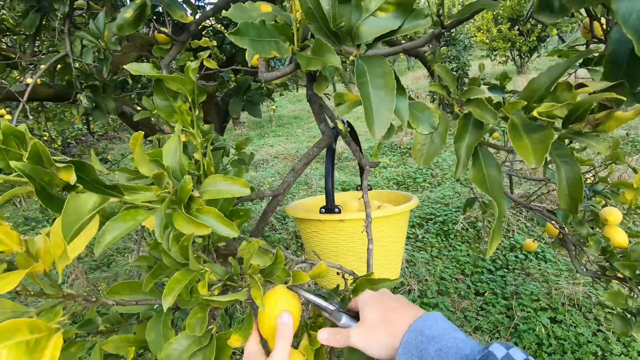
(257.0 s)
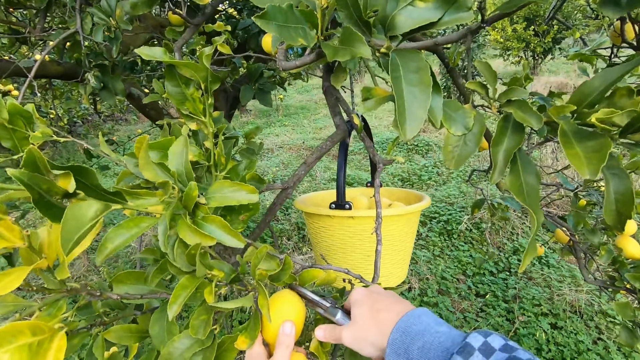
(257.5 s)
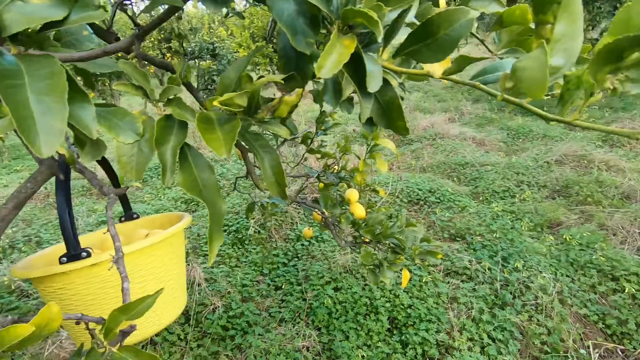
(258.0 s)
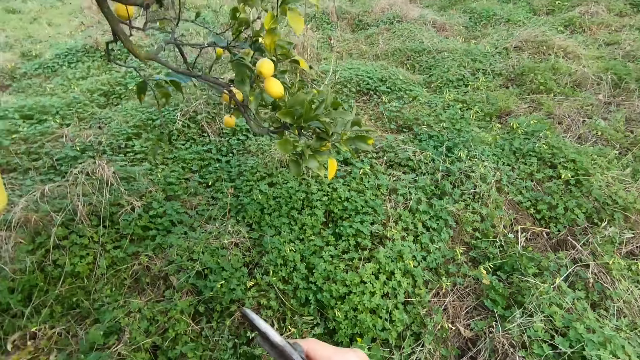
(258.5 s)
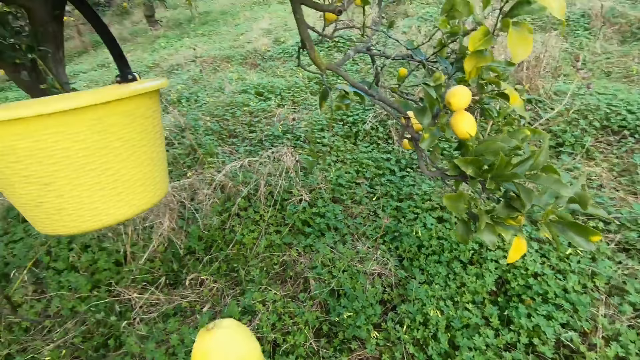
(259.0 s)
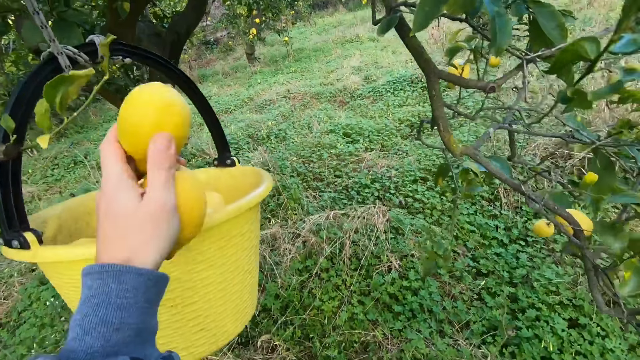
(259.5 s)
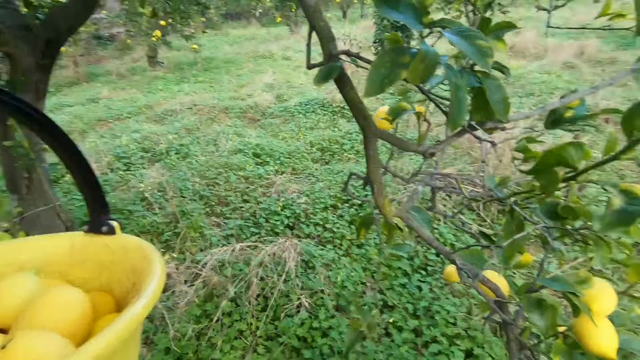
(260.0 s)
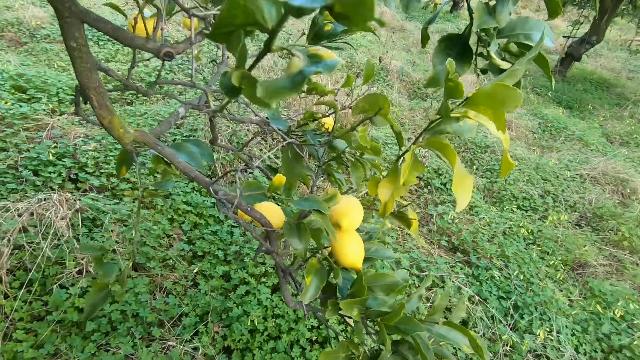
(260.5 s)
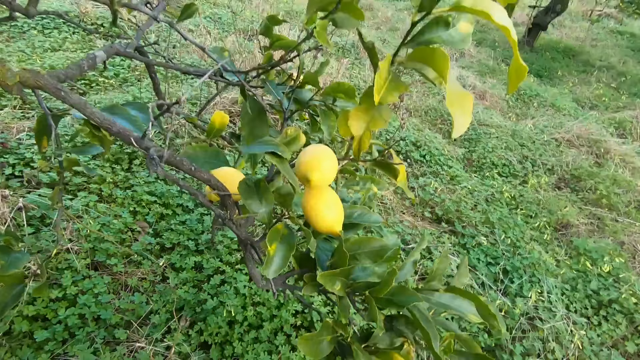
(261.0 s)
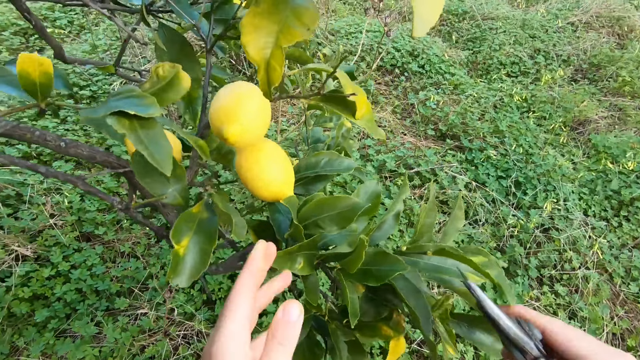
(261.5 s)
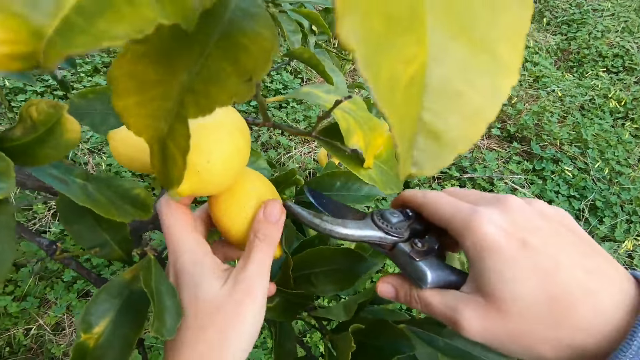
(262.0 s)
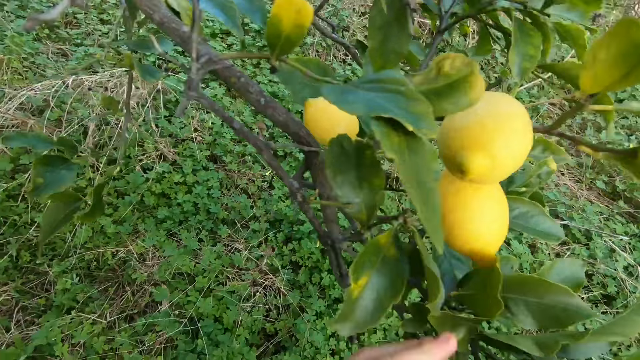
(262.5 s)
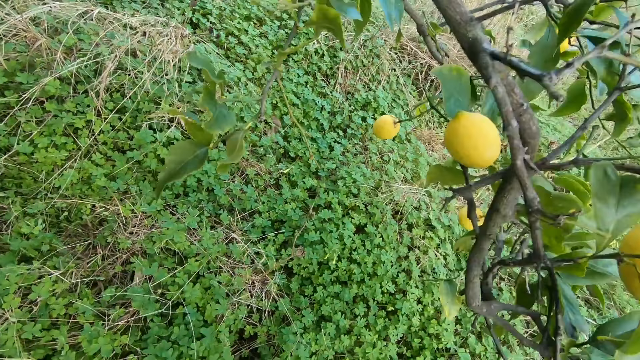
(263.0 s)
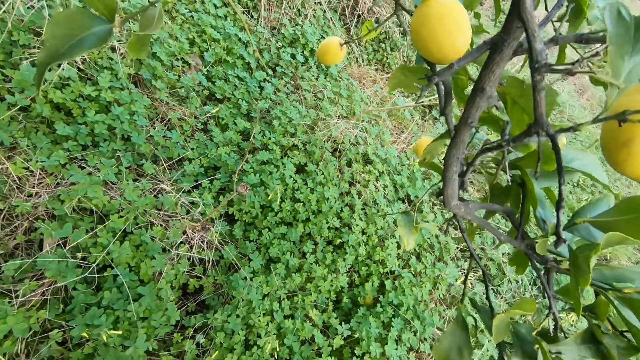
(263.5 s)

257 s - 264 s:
The camera wearer holds a lemon on a tree with his left hand. He cuts the lemon on the tree with the cutter, a pruning shear, in his right hand. He drops the lemons in the bucket with his left hand. He walks around under the tree. He holds a lemon on the tree with his left hand. He removes the hand from the fruit. He looks around the field. He walks around under the tree.

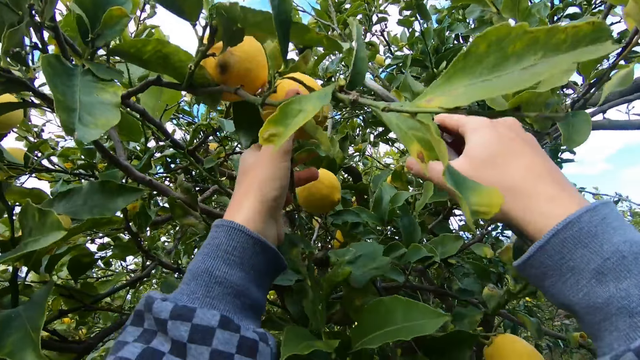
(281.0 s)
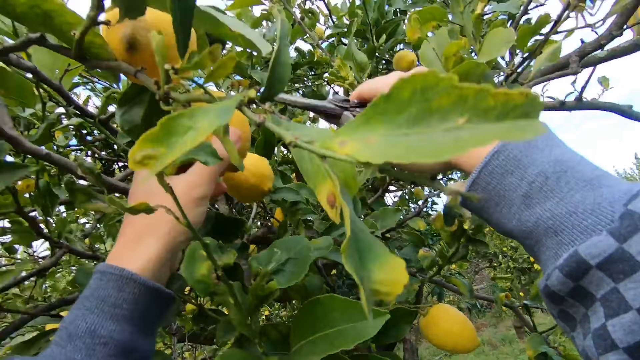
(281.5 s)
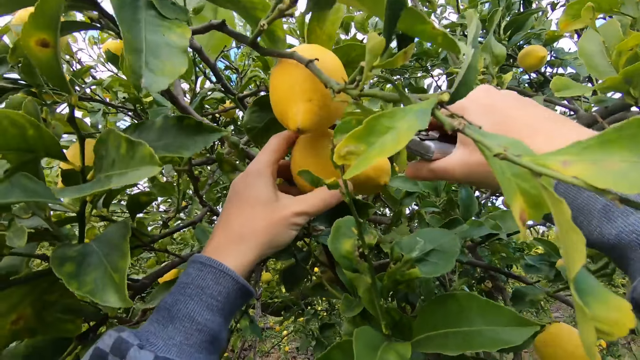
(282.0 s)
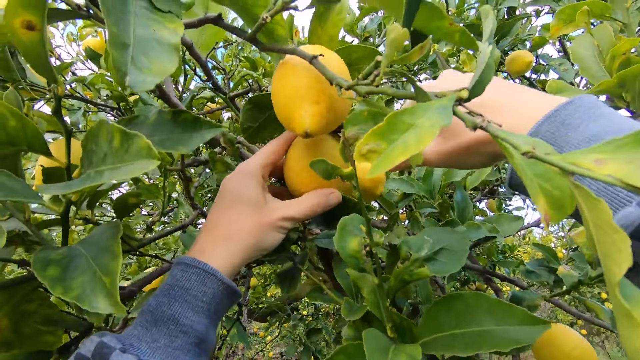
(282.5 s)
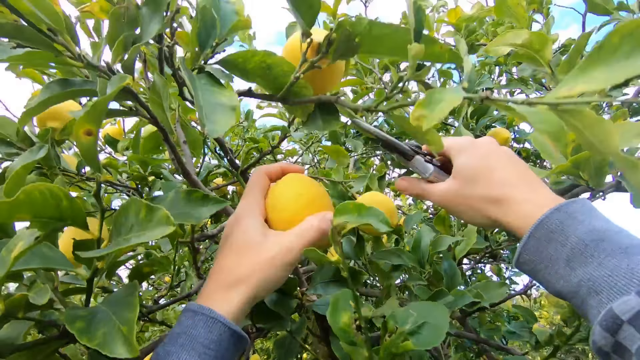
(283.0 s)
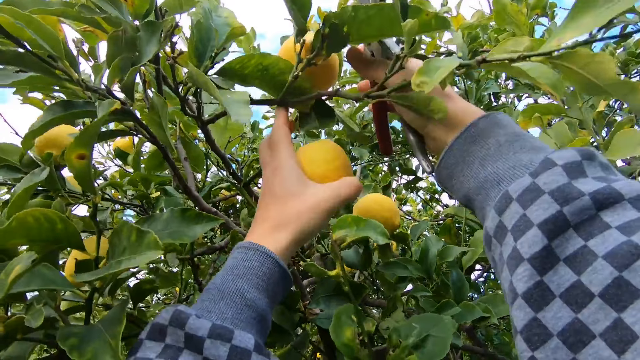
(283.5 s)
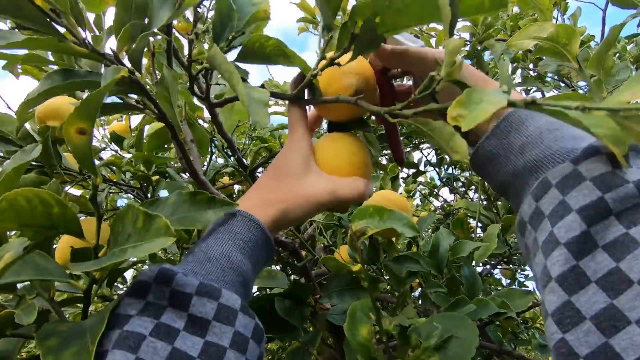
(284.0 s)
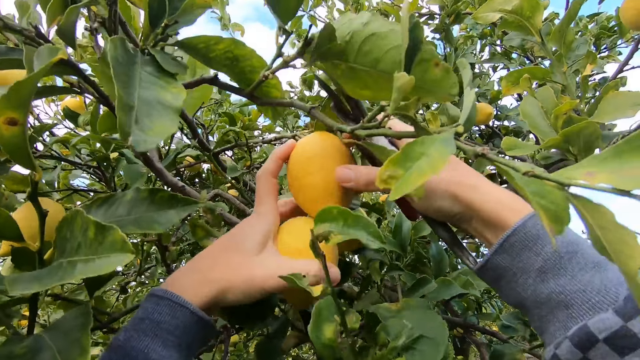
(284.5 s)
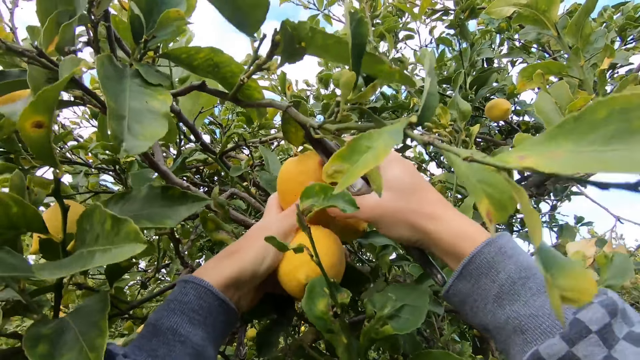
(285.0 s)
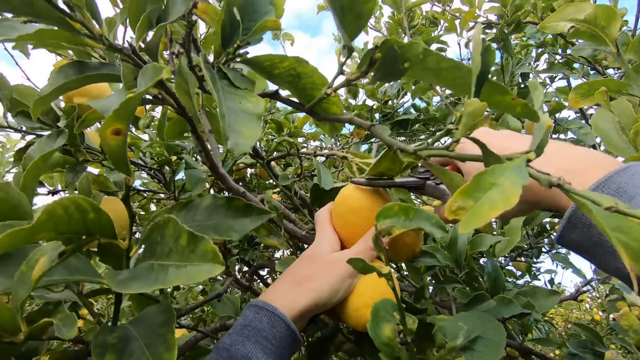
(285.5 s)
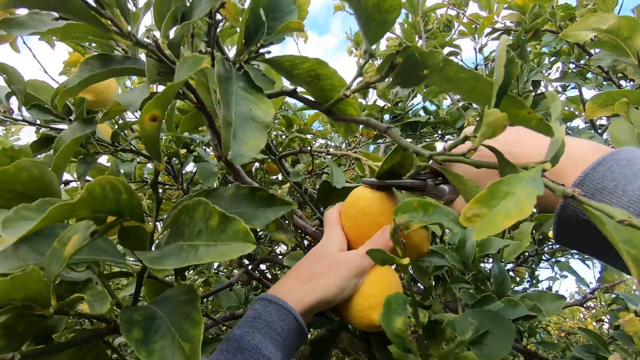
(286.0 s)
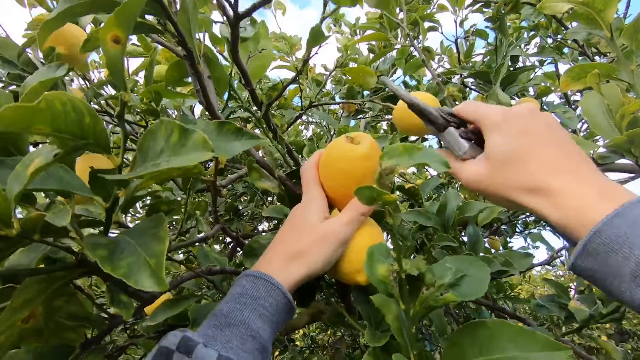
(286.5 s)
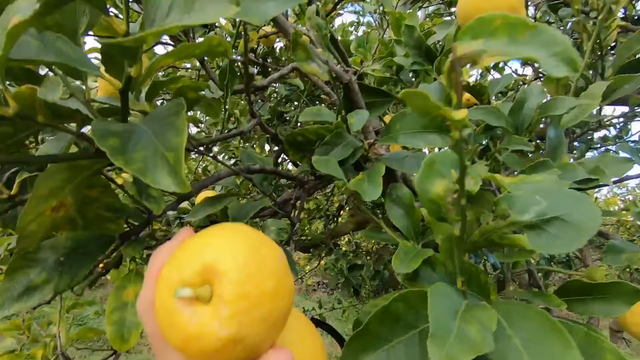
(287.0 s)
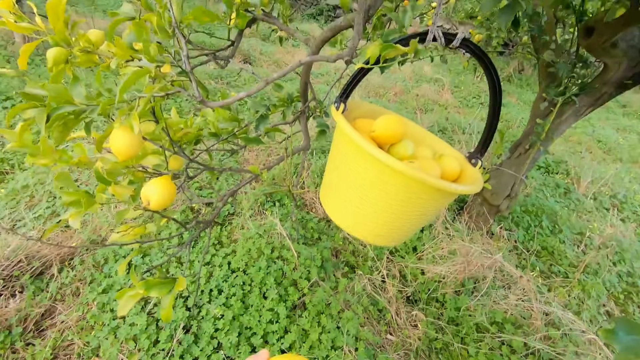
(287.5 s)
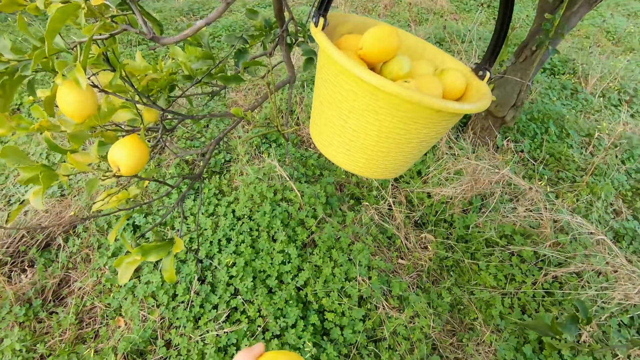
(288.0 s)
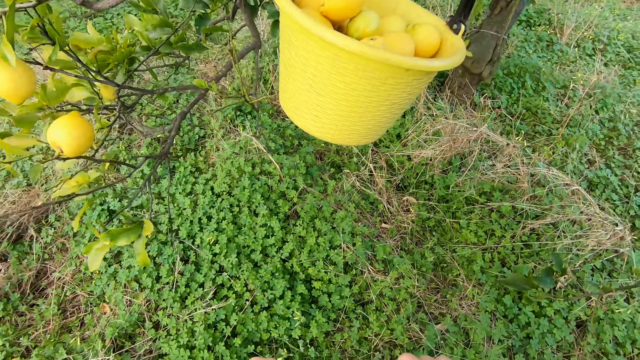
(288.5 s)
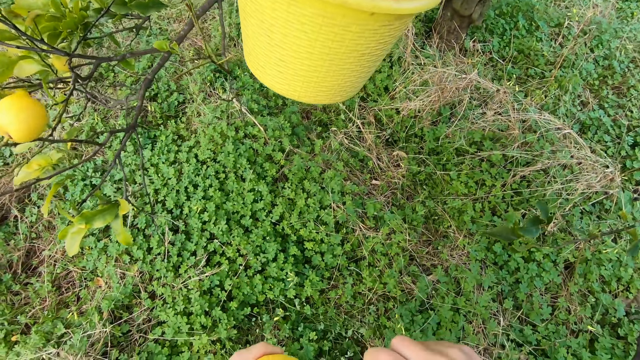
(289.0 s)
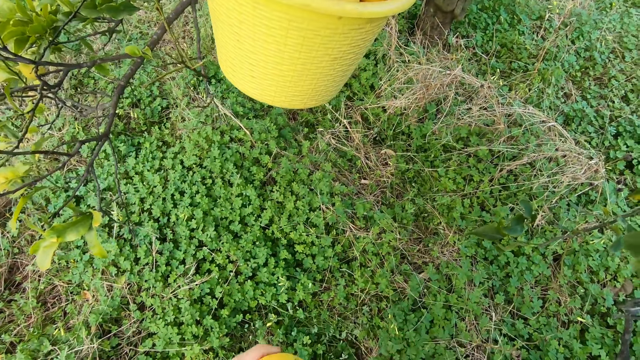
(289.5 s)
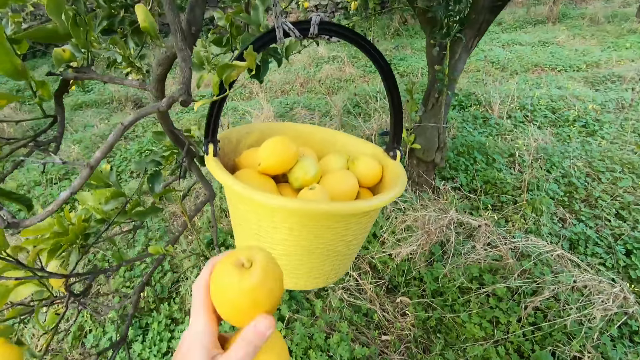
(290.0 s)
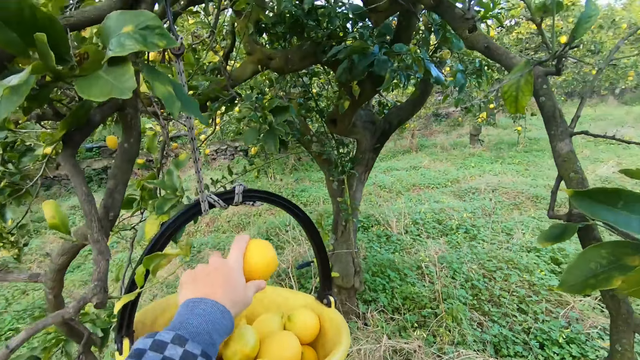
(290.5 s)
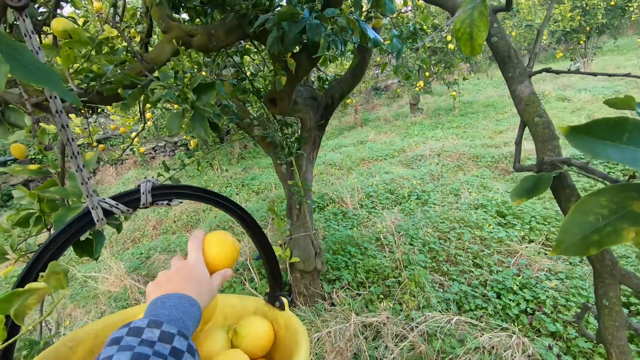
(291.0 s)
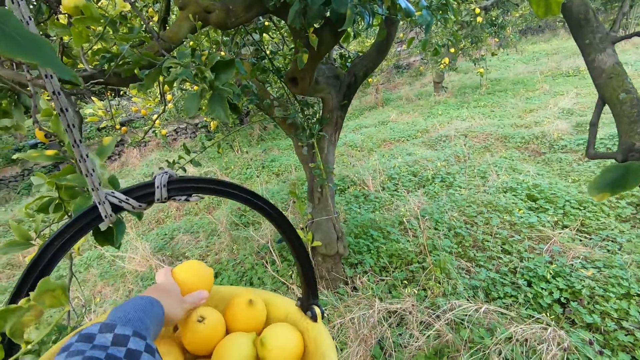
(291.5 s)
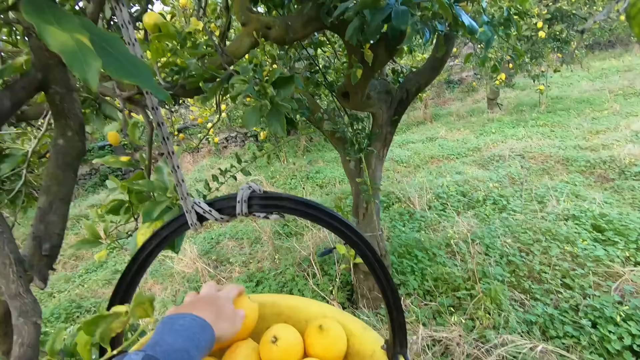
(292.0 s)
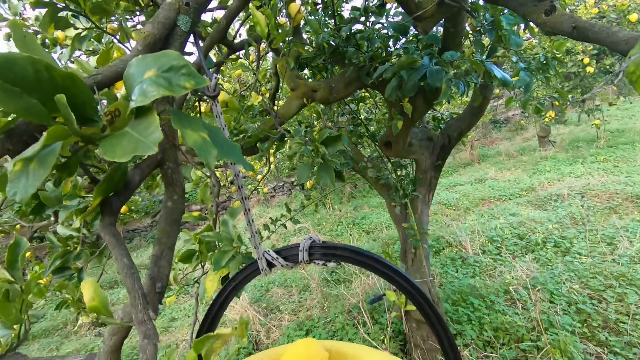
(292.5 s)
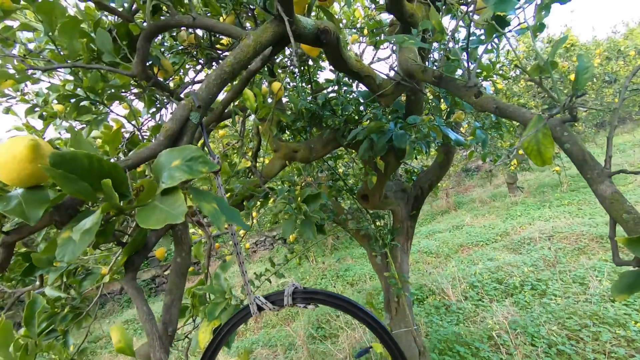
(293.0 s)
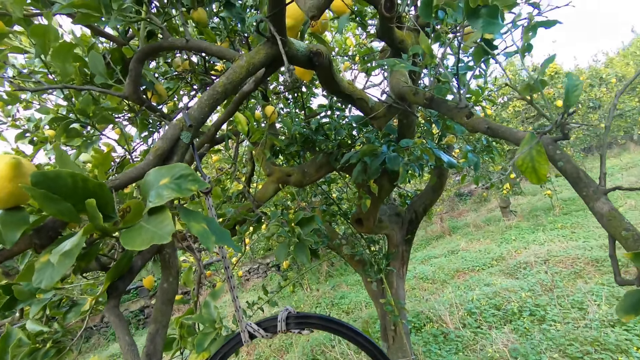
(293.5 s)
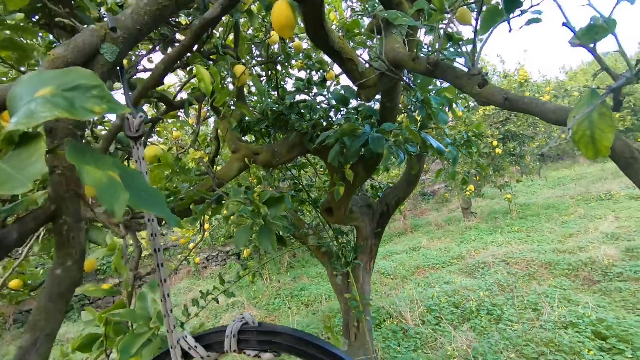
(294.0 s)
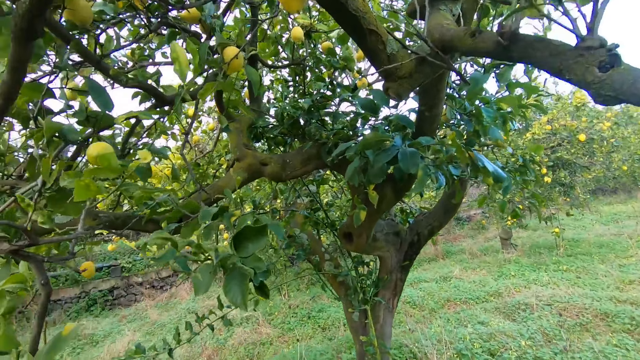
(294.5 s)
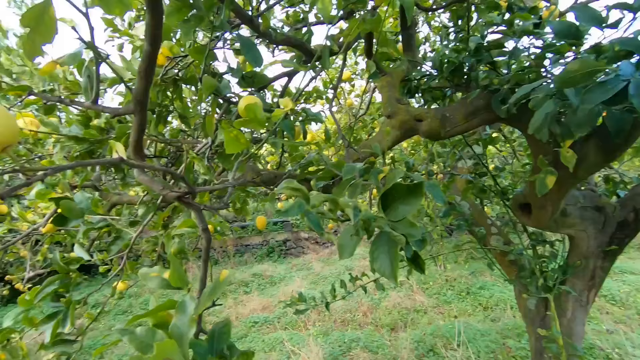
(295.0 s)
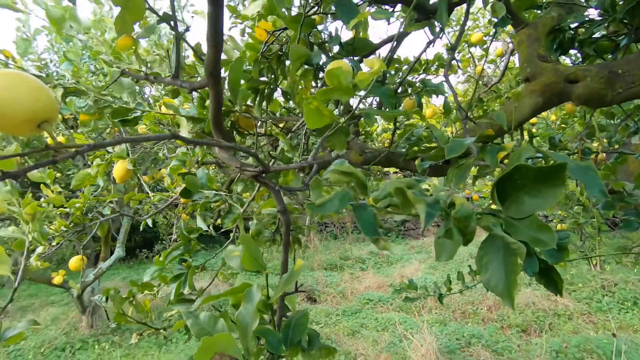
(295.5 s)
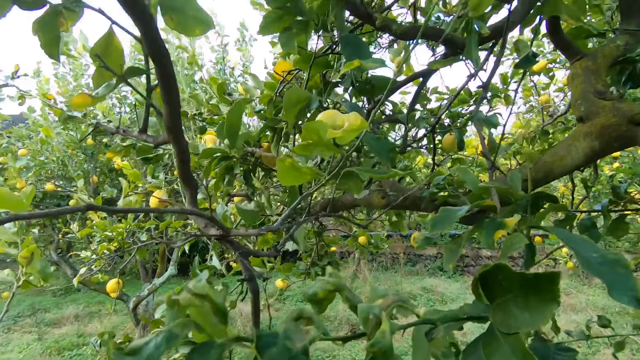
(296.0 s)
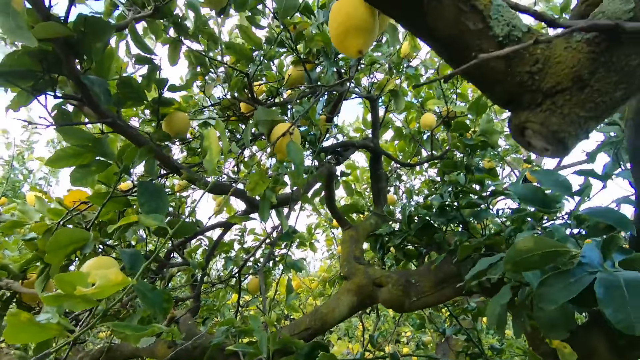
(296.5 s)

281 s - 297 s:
The camera wearer holds a lemon on a tree with his left hand. He cuts the lemon on the tree with the cutter, a pruning shear, in his right hand. He holds another lemon on the tree with his left hand. He cuts the lemon from the tree with the cutter in his right hand. He walks towards the fruits bucket. He cuts the fruit stalk with the pruning shear. He drops the lemon in the bucket with his left hand. He stares at the fruits on the tree. He walks around under the tree.
